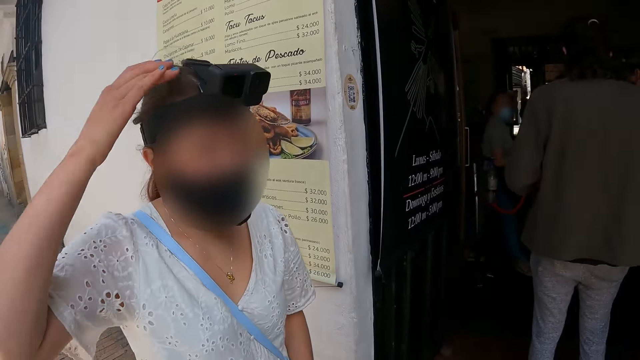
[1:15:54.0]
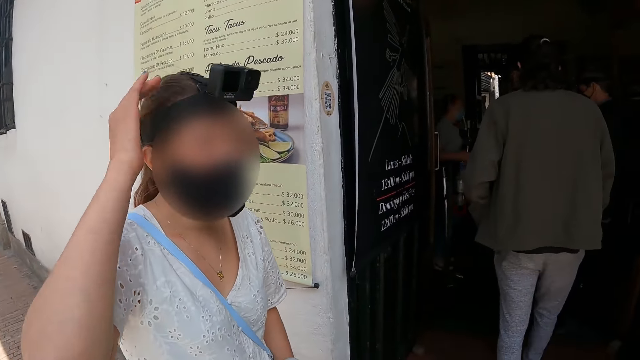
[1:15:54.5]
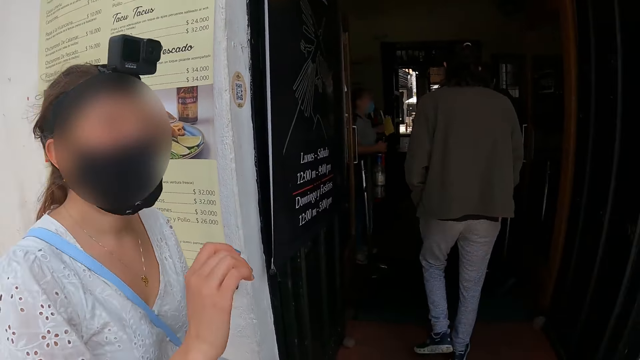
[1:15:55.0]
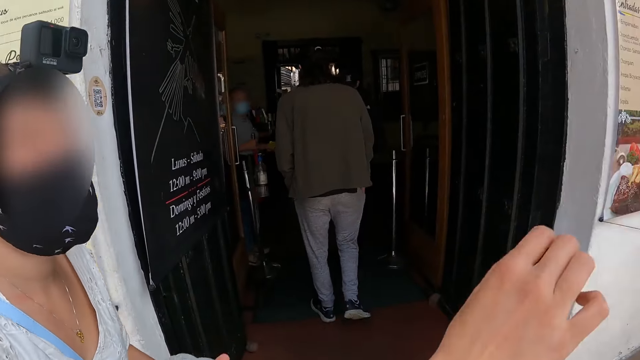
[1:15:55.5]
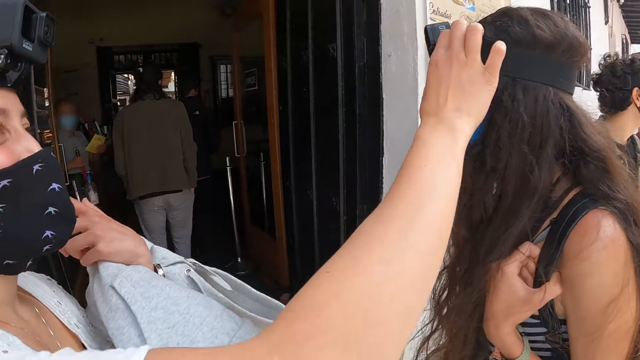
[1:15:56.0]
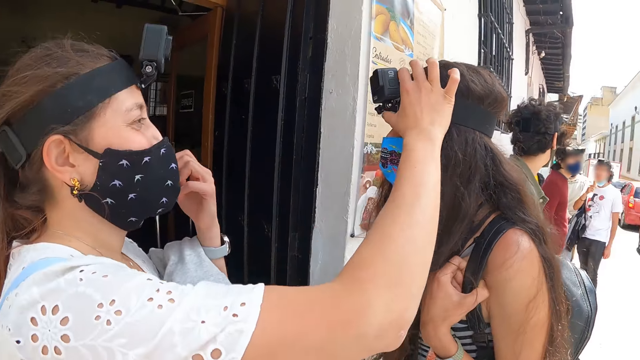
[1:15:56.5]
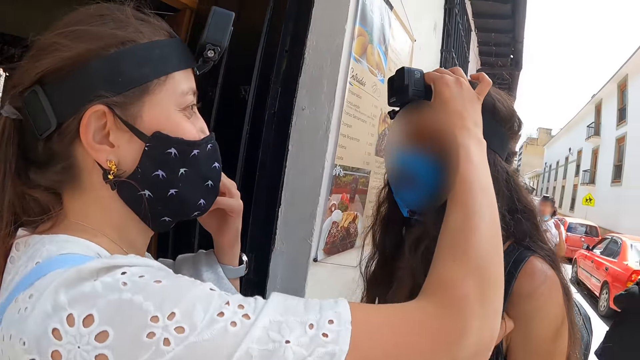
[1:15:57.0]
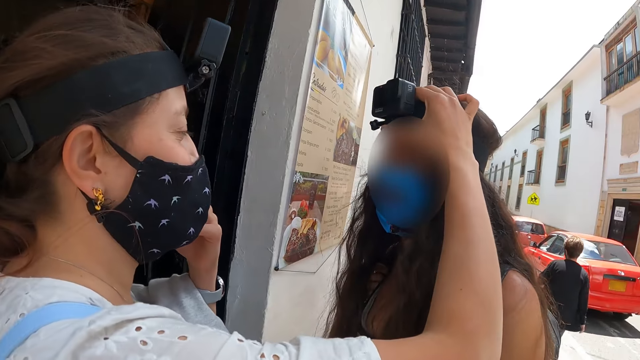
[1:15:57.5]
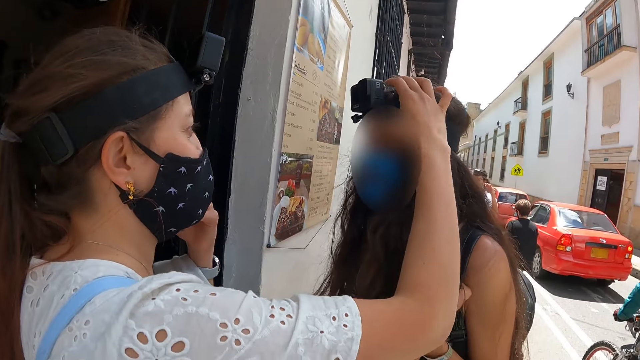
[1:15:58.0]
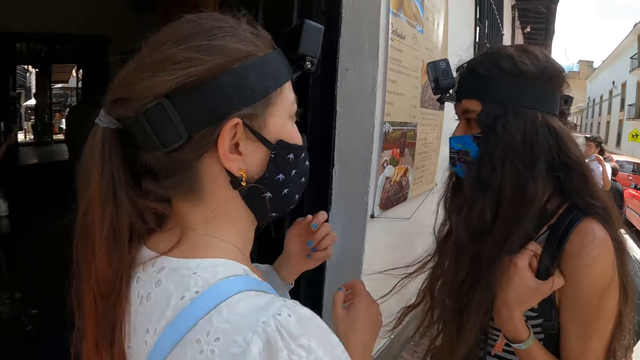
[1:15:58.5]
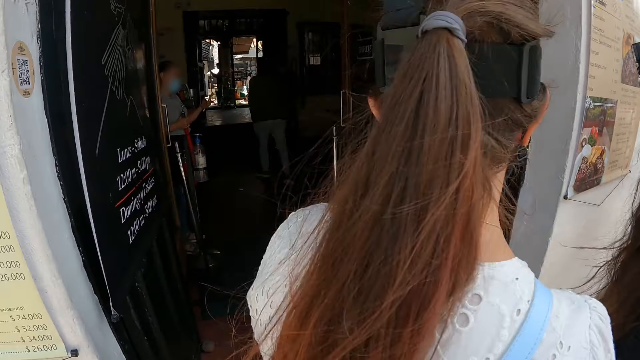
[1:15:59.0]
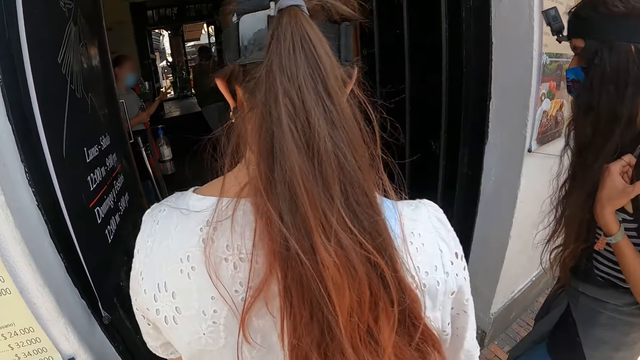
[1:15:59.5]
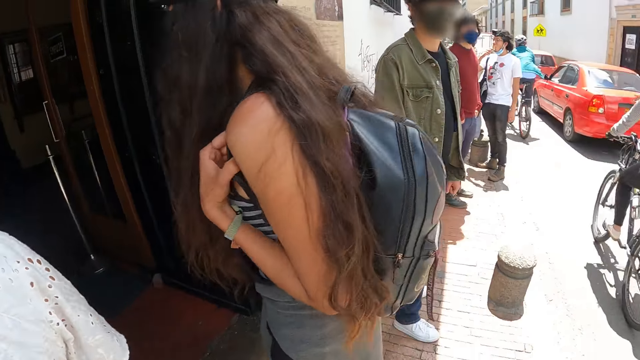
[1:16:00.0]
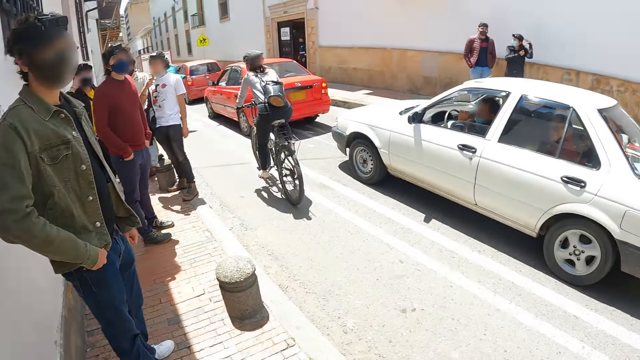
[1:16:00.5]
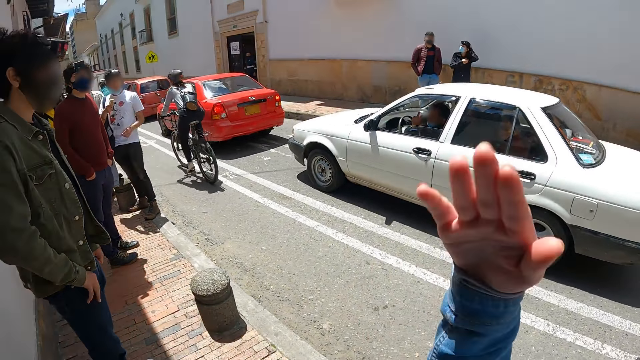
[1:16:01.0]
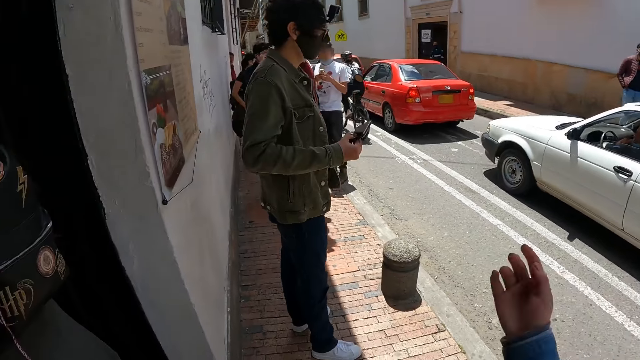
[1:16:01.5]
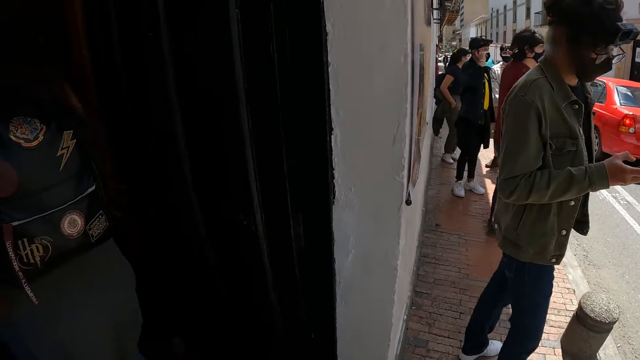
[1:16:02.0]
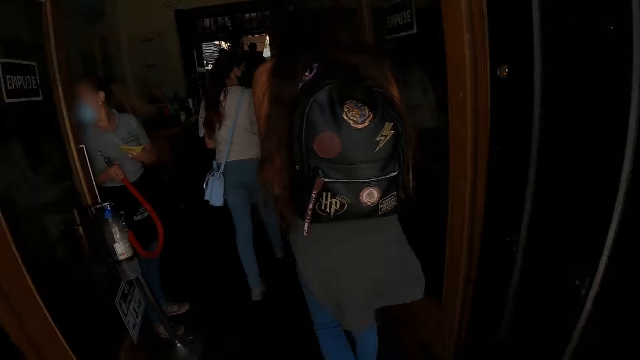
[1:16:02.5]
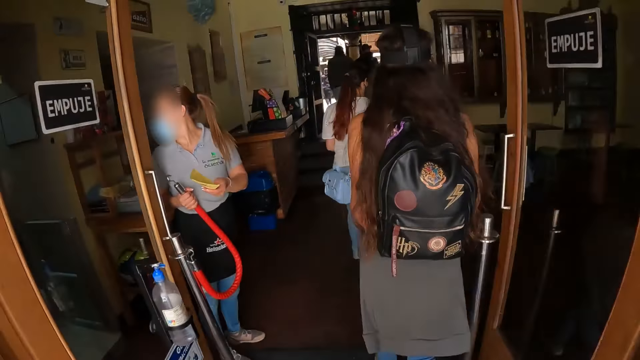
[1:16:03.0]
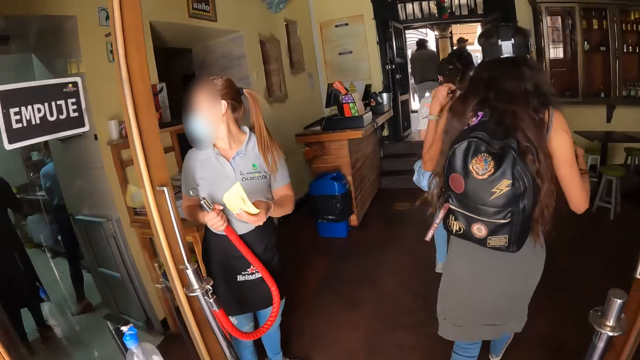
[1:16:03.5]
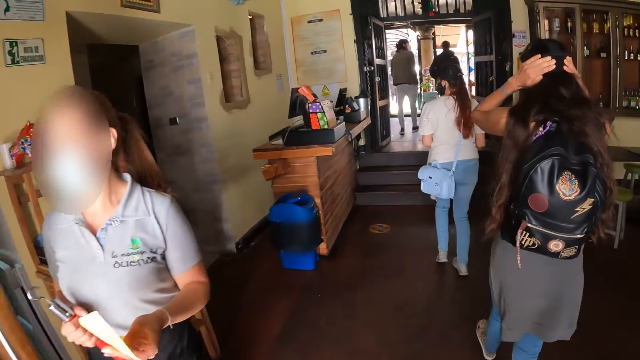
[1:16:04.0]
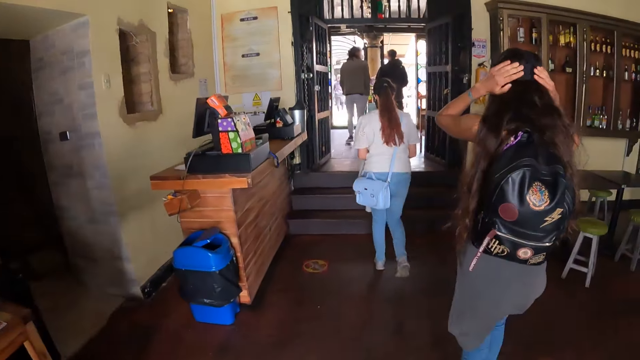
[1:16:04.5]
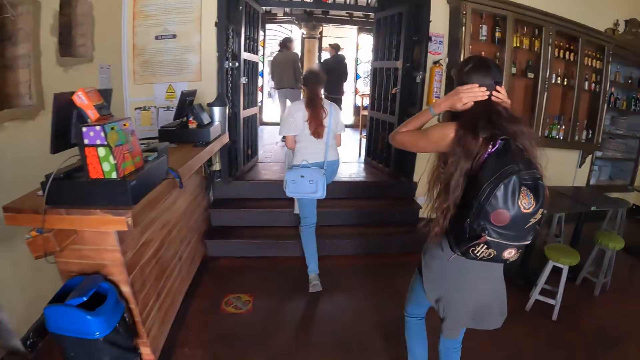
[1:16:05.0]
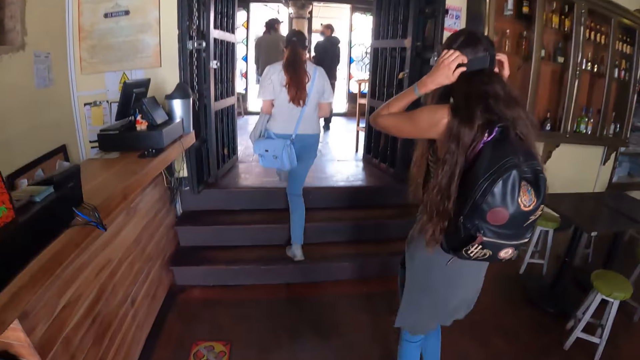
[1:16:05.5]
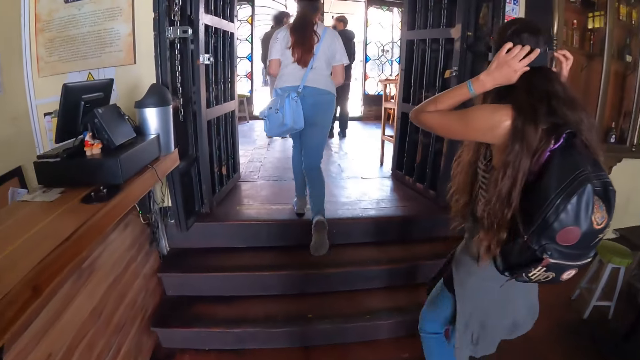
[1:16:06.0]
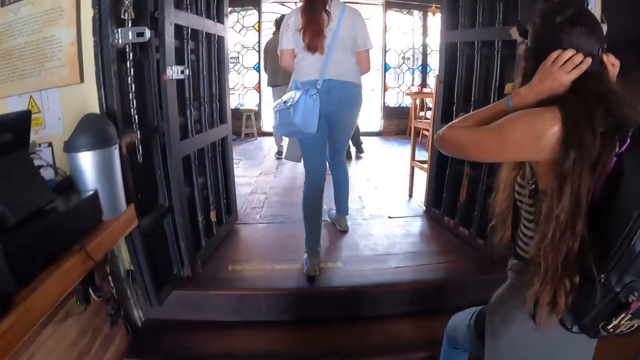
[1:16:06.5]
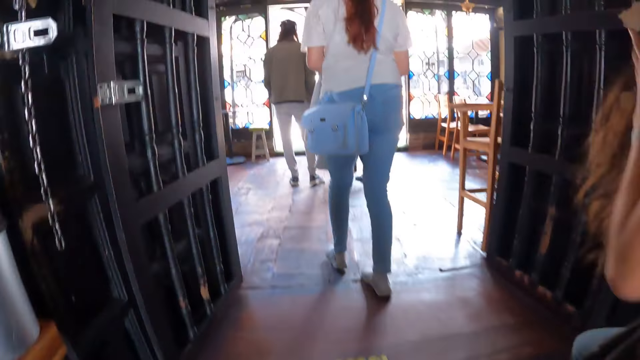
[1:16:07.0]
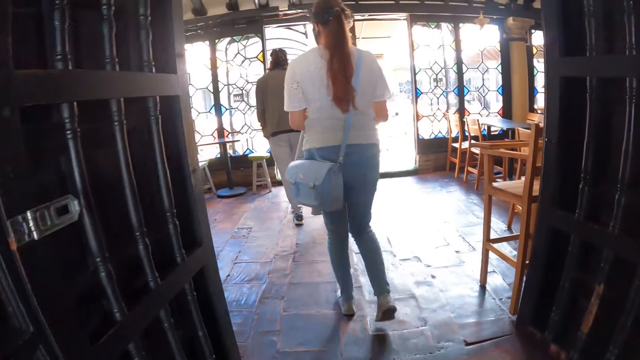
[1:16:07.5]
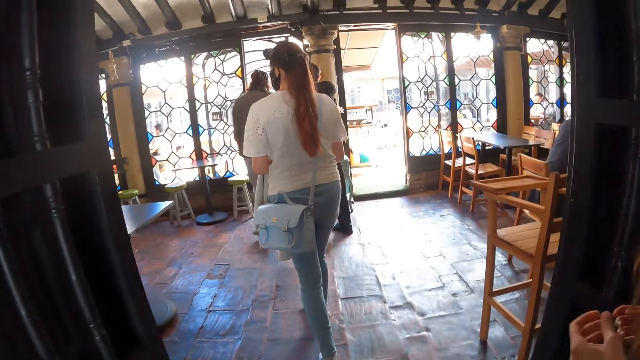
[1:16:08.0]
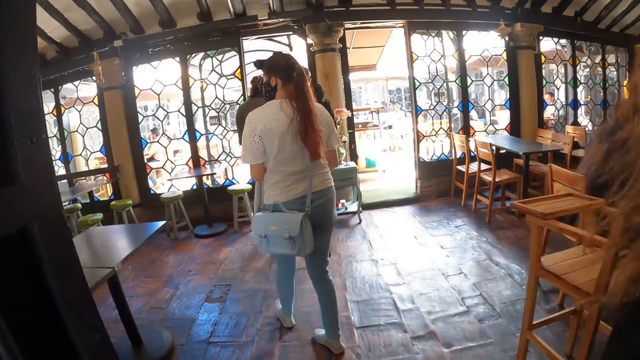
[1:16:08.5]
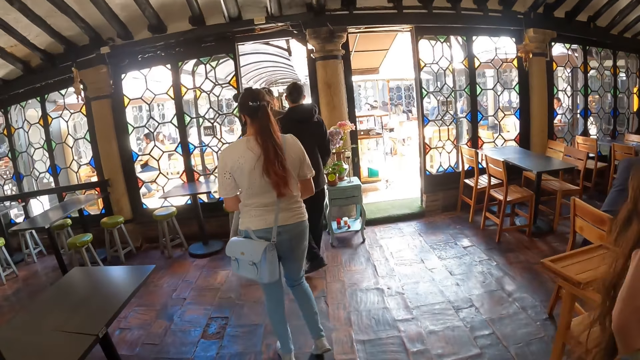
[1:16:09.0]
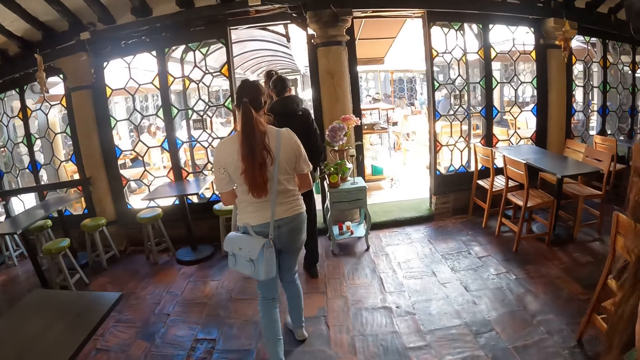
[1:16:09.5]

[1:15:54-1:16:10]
A female touches her head. The female adjusts the camera of another female. The first female holds the other female's camera. The first female and the other female walk in the restaurant. The camera wearer looks around the road. They do hand movement. They walk inside the restaurant. They walk around the restaurant.

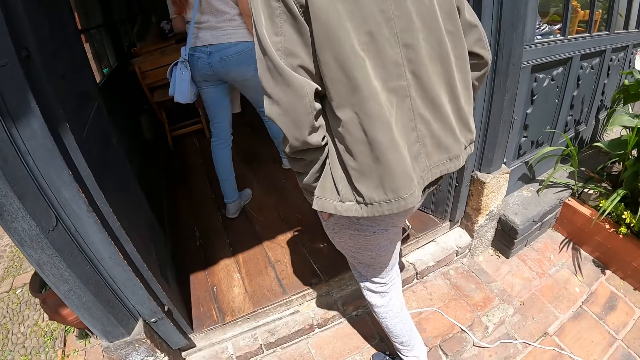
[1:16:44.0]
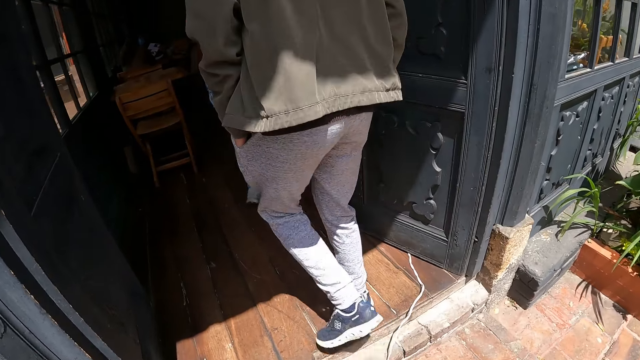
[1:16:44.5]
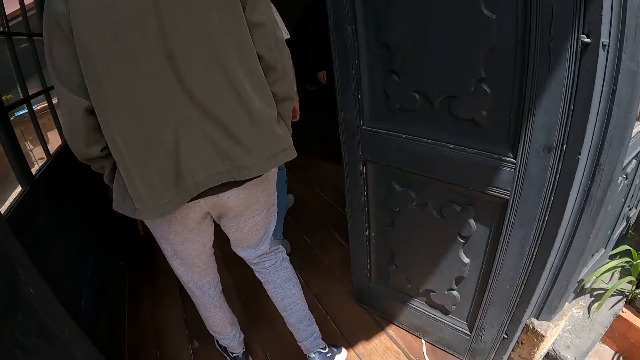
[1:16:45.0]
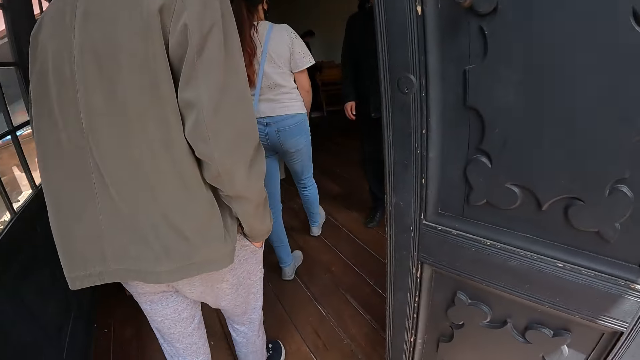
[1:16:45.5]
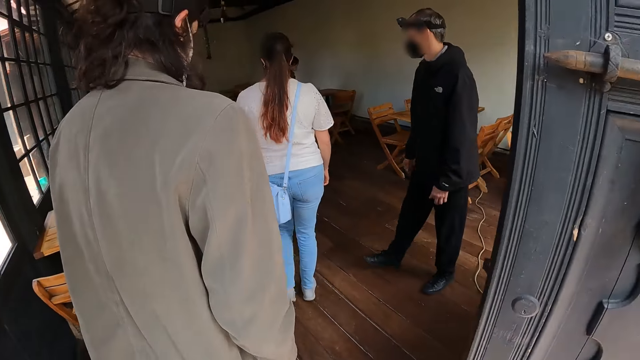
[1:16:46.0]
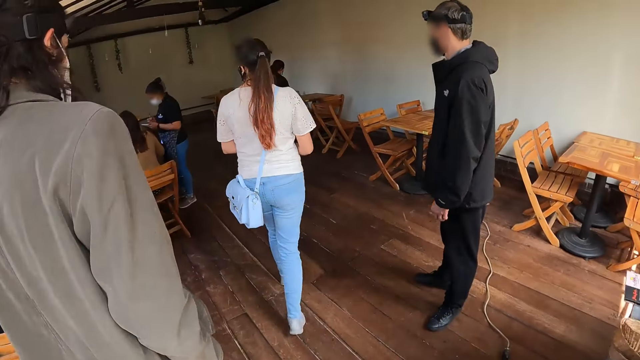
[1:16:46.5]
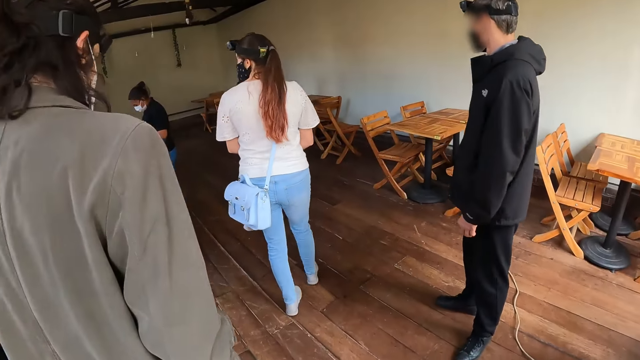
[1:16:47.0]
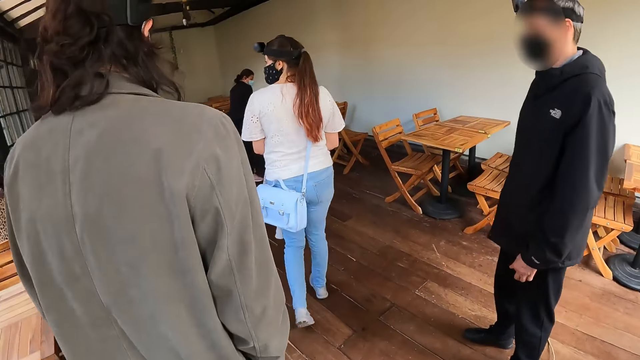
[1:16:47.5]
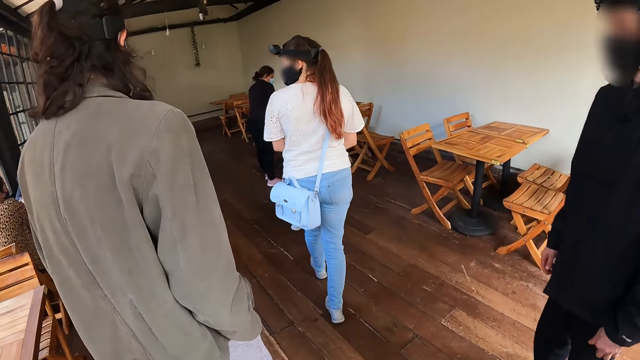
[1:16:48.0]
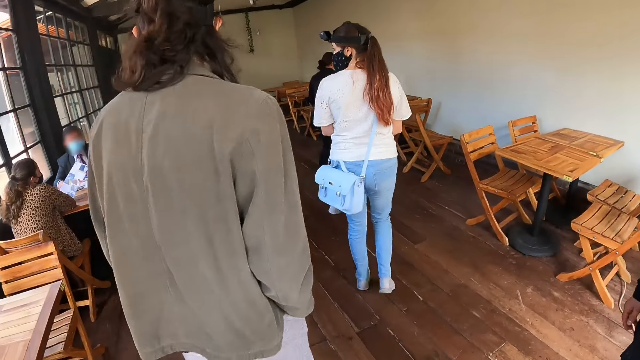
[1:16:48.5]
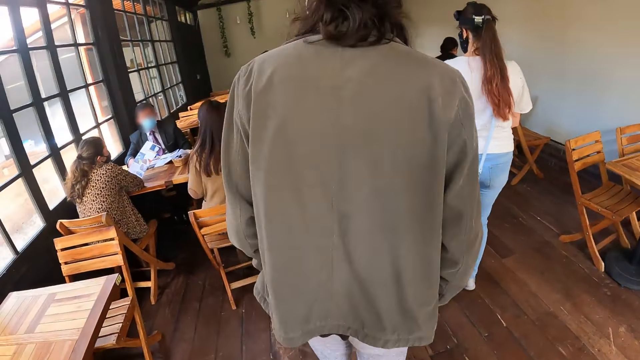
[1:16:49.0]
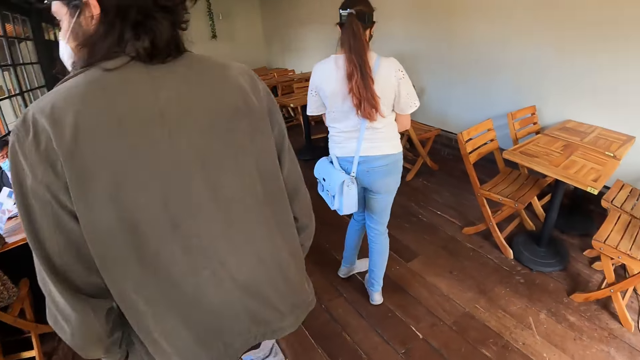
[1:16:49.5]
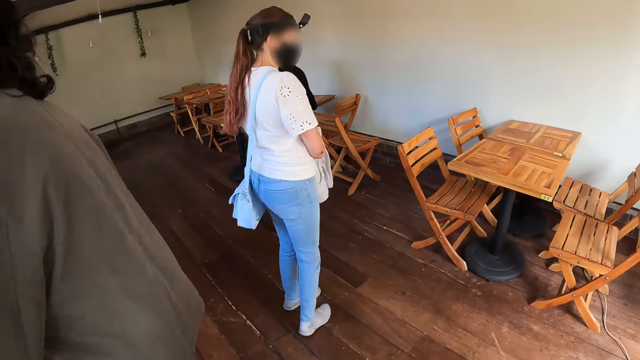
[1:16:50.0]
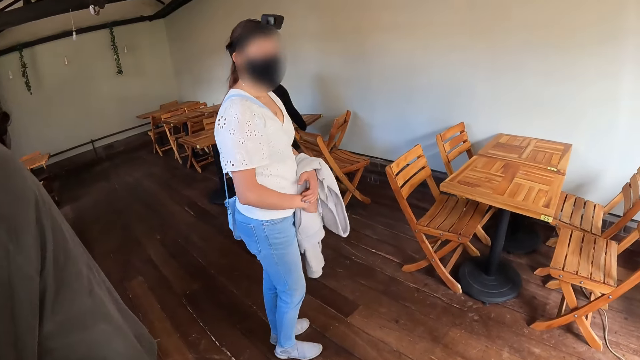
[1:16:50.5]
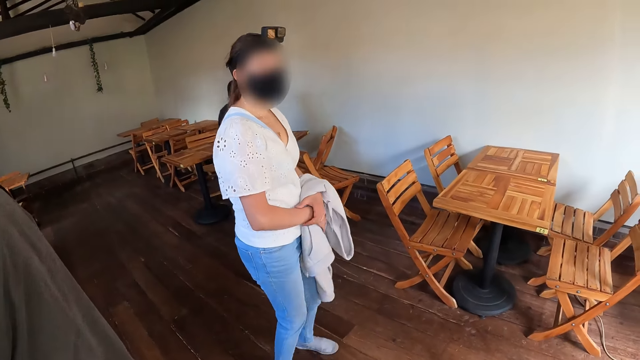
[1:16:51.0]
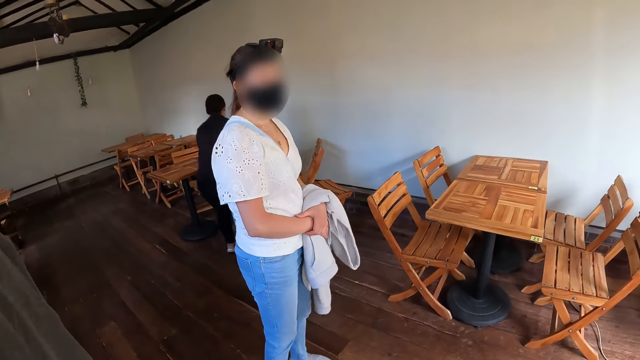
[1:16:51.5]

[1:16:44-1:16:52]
A man interacts with a woman. The woman turns. The woman looks at the man.
